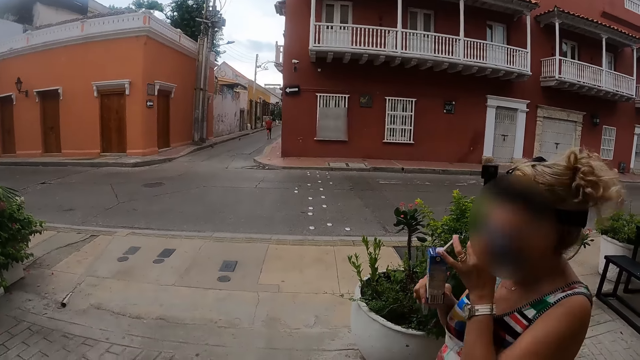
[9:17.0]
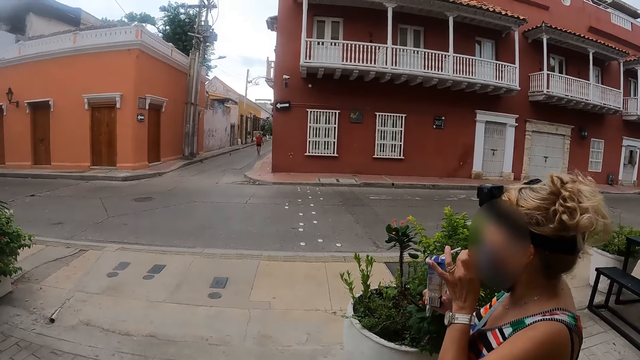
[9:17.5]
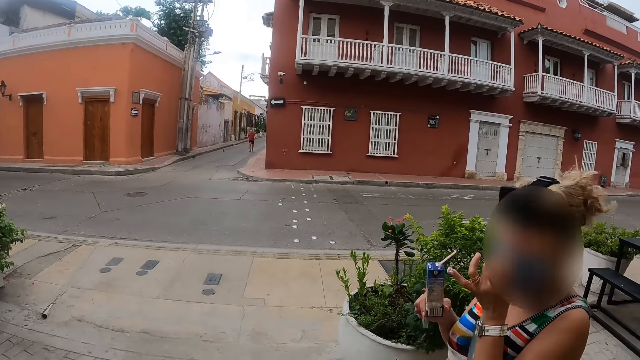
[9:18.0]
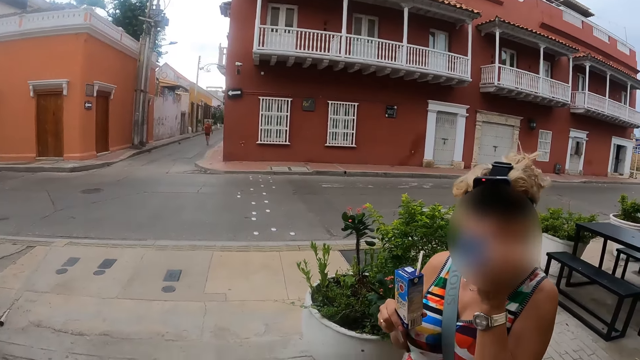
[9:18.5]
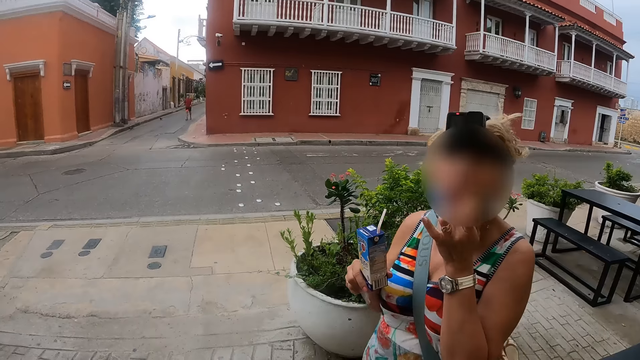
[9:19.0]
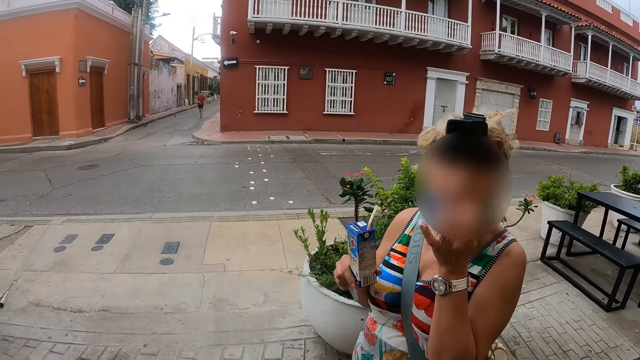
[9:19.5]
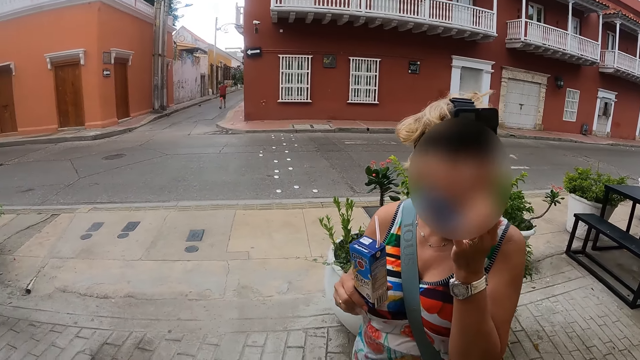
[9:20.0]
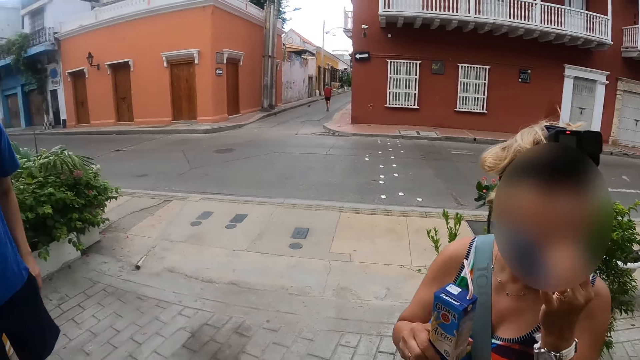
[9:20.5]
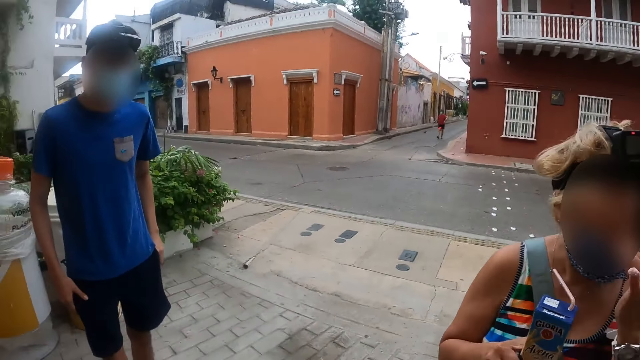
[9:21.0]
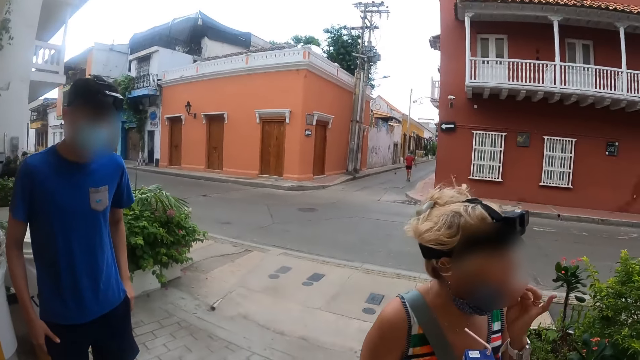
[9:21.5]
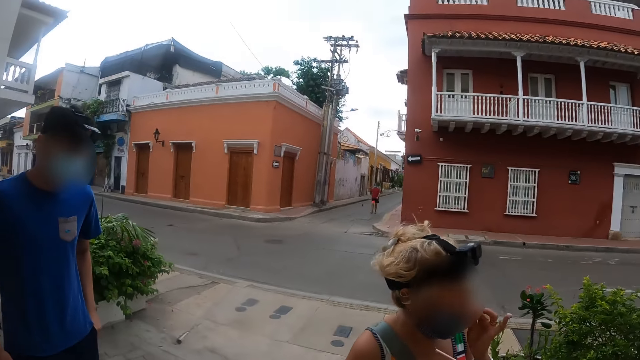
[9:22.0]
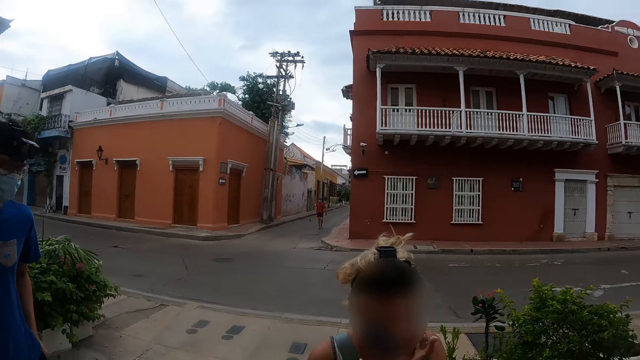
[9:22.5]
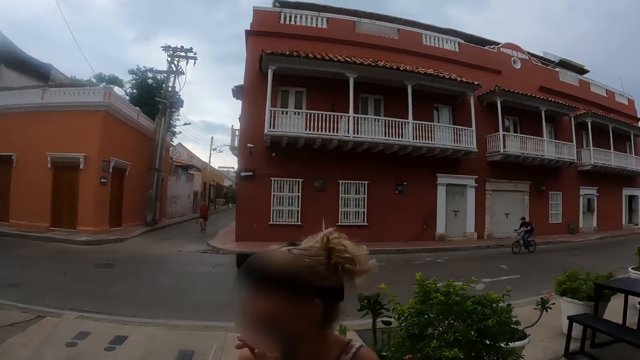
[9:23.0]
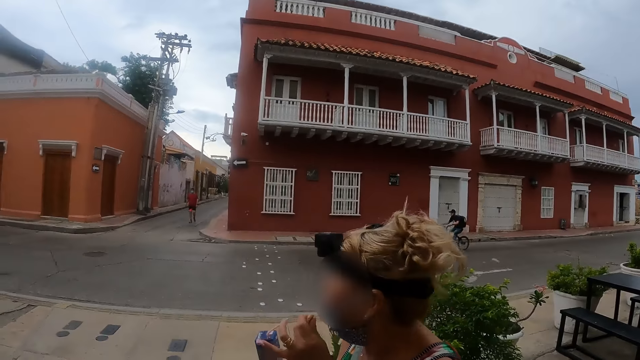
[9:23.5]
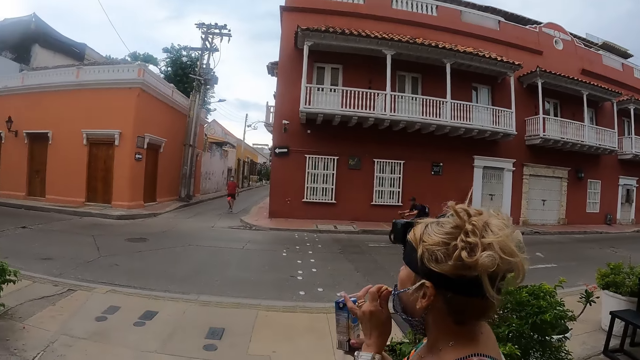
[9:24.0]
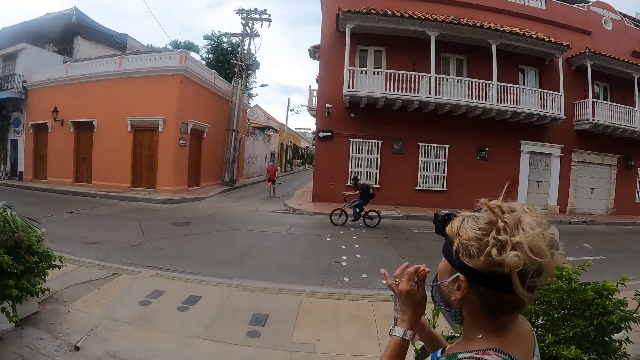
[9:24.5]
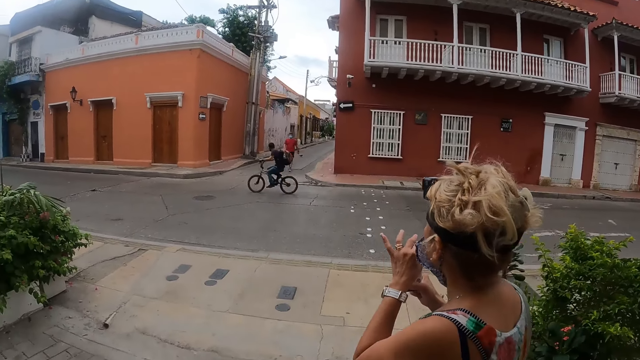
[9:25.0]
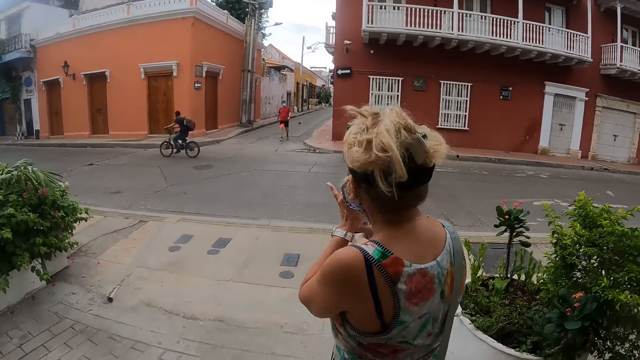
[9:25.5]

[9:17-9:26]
A woman eats something. The woman looks around. A man looks around.

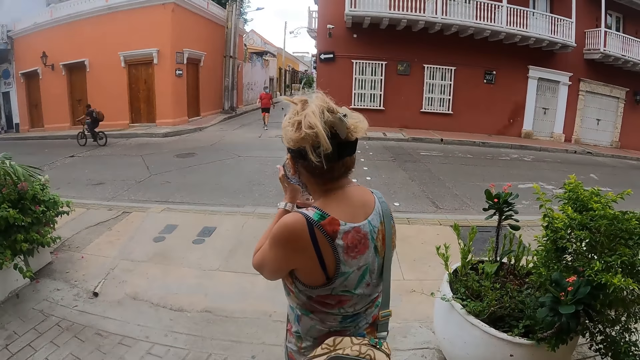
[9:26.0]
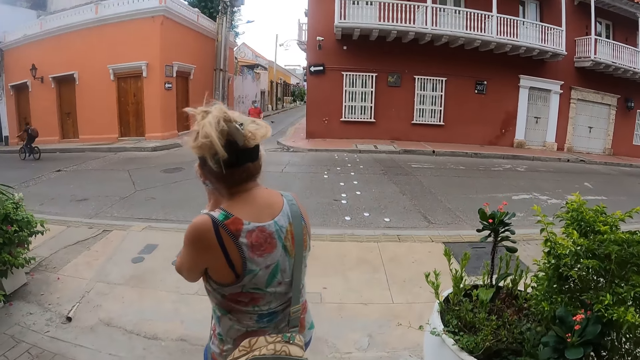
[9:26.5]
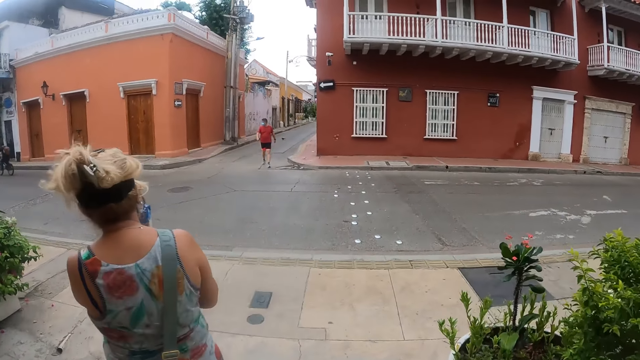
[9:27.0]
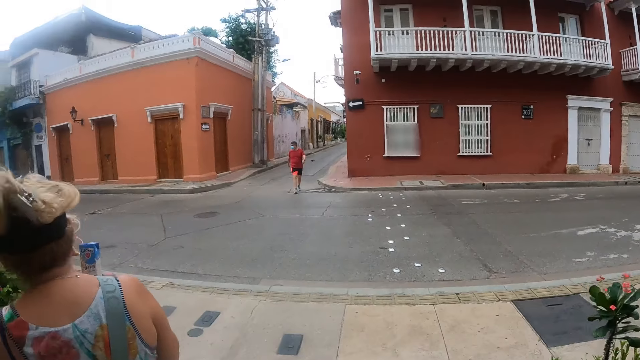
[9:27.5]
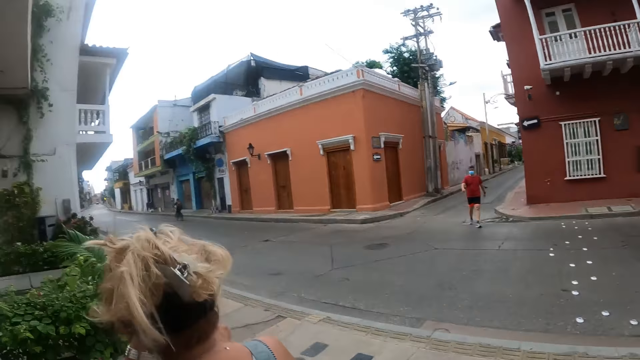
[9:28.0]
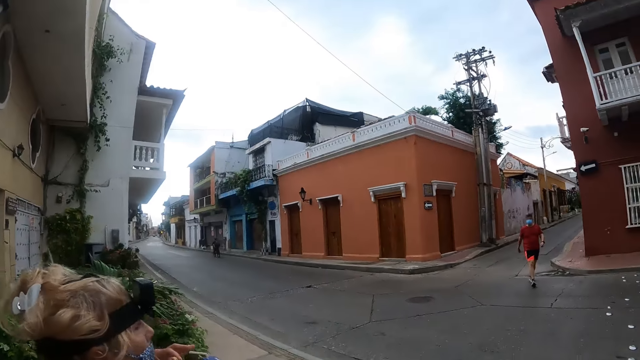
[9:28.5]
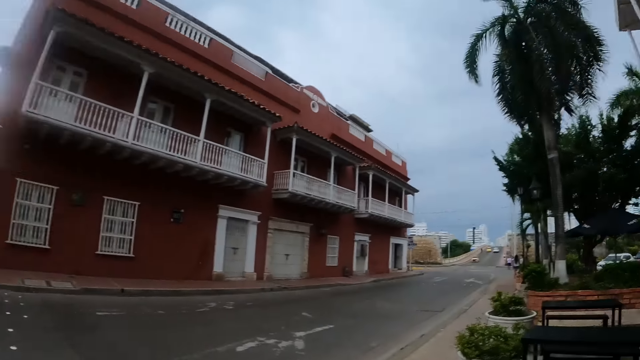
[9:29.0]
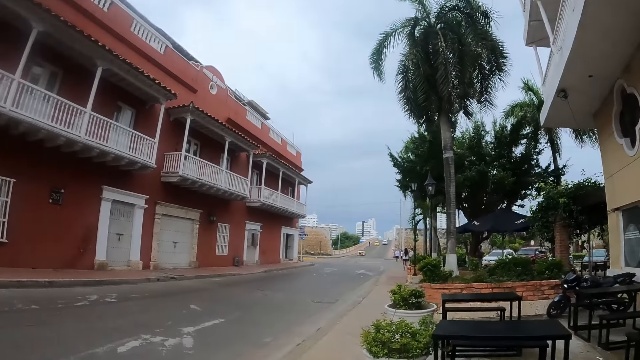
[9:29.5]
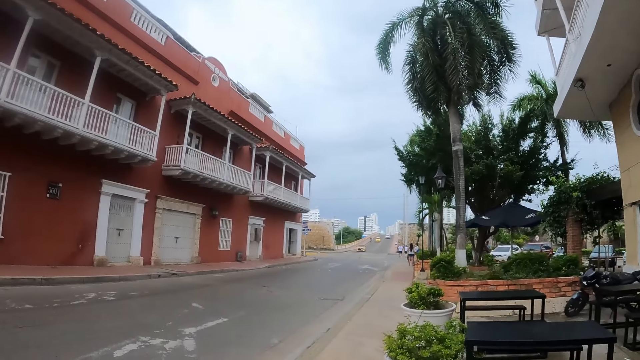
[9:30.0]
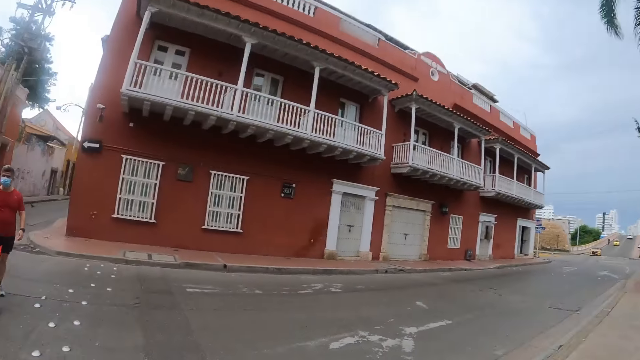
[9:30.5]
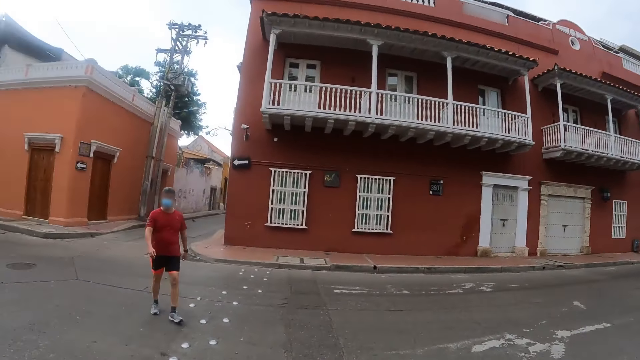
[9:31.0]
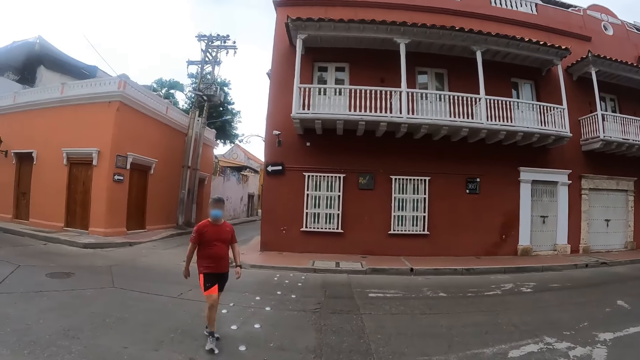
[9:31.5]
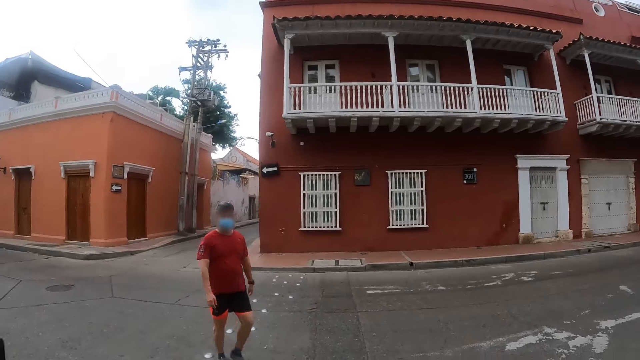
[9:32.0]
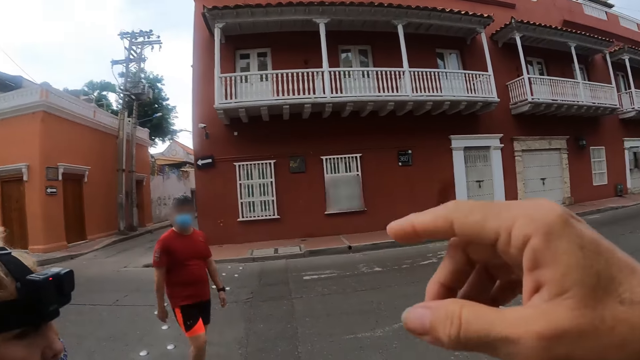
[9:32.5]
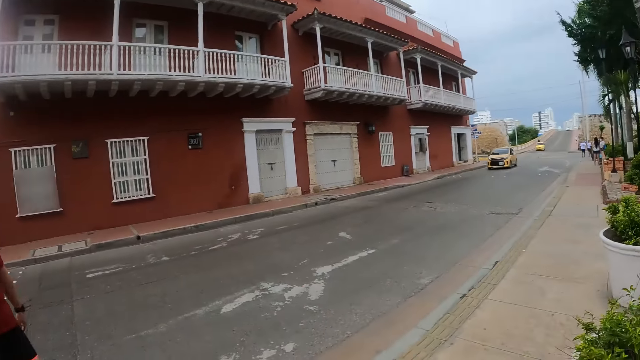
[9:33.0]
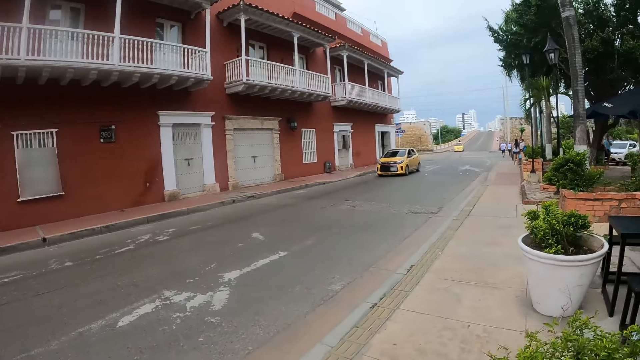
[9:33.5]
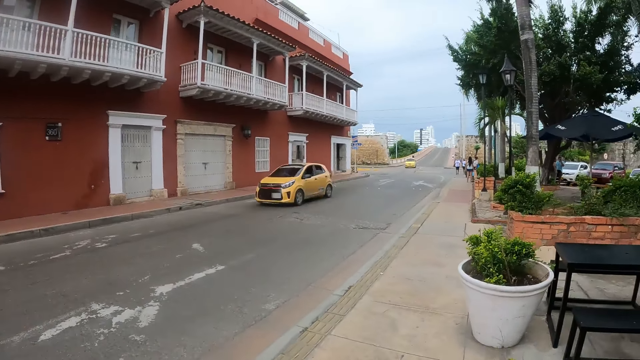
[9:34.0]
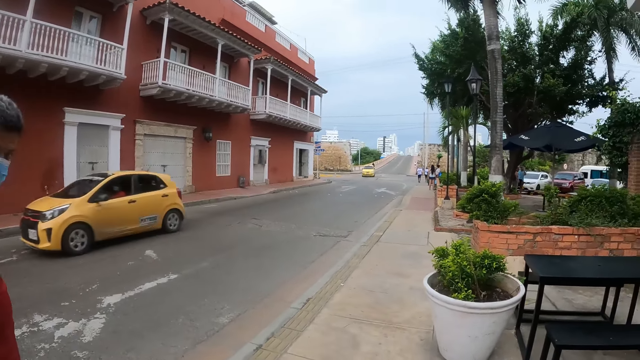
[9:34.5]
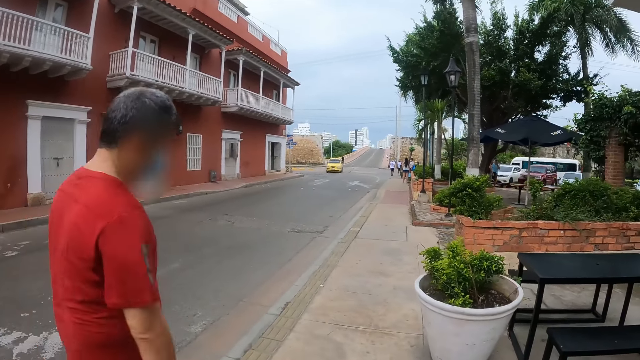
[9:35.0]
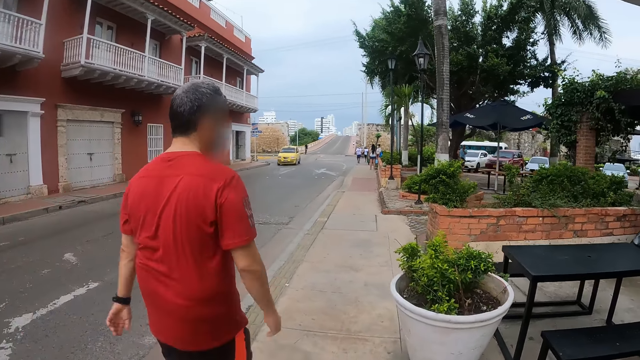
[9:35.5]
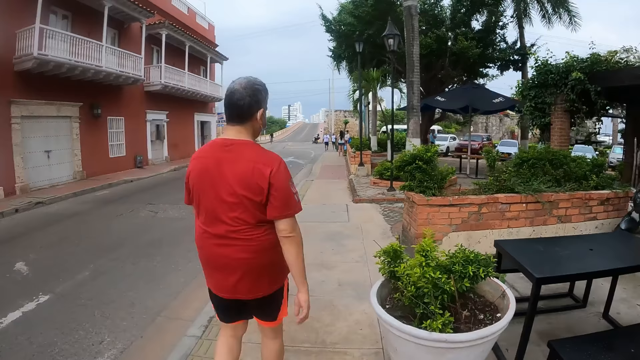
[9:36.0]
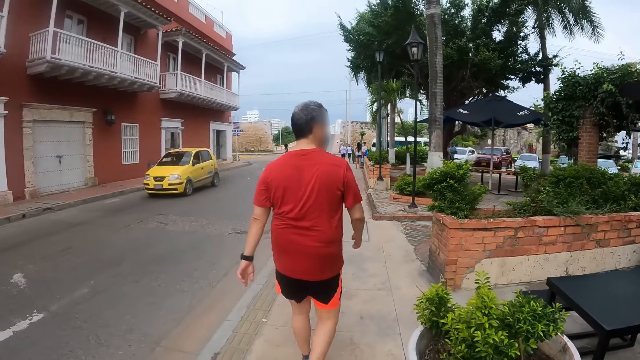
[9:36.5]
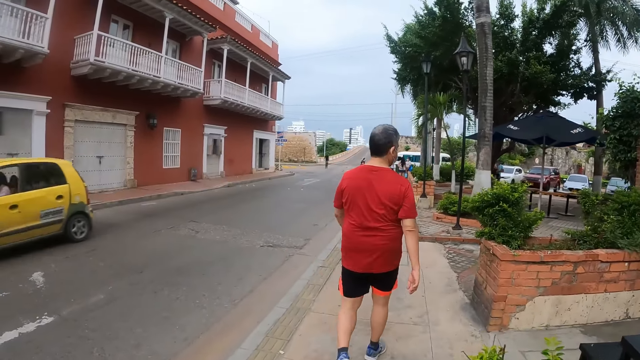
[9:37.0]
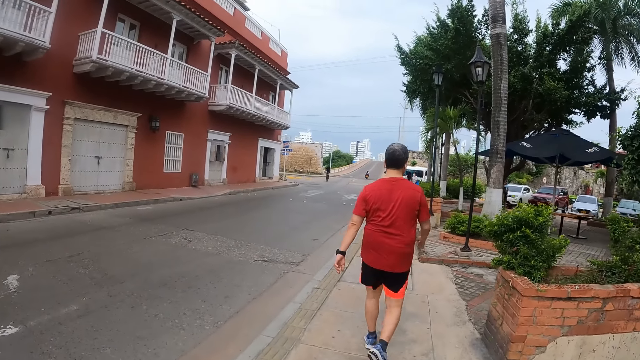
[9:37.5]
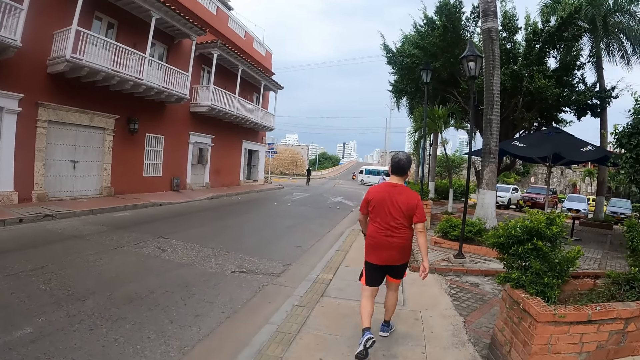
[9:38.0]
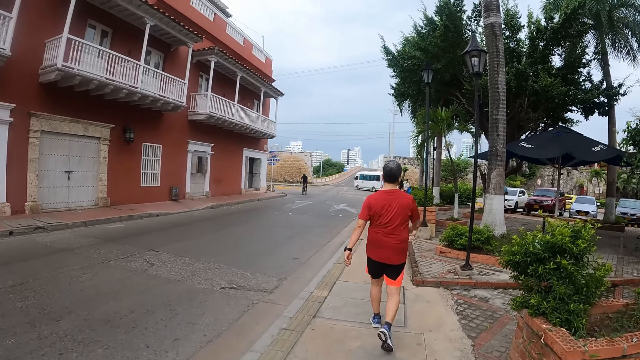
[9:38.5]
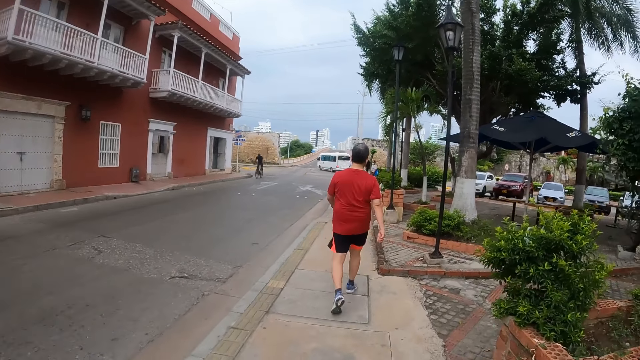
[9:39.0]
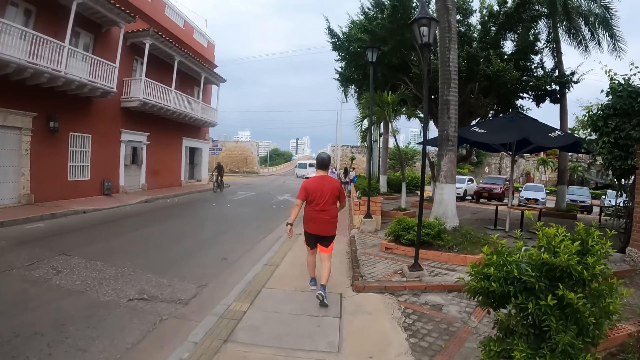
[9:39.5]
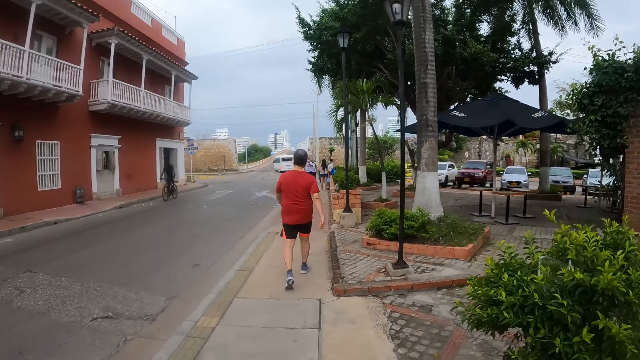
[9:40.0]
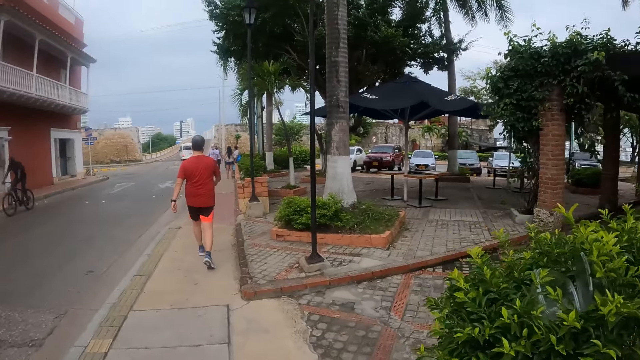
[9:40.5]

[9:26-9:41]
A woman drinks the packet drink. The camera wearer walks around the house. The woman looks around. The camera wearer stares around the road. They make gestures. They lift the hand. They walk around on a pavement.
